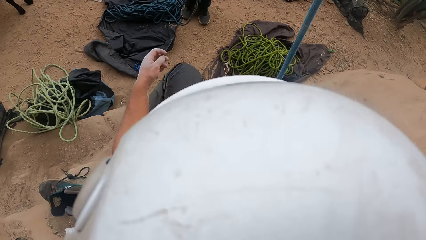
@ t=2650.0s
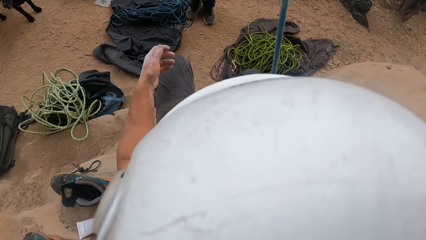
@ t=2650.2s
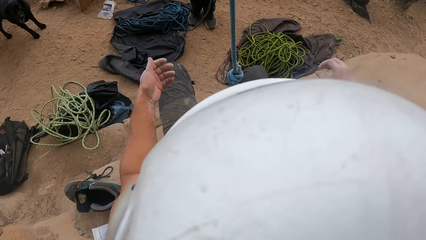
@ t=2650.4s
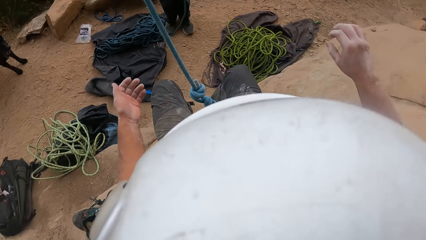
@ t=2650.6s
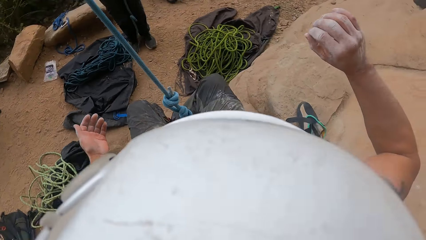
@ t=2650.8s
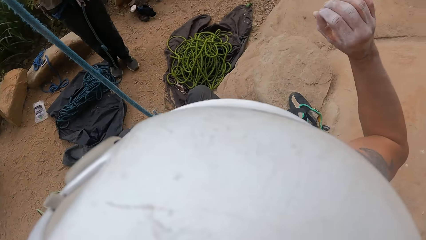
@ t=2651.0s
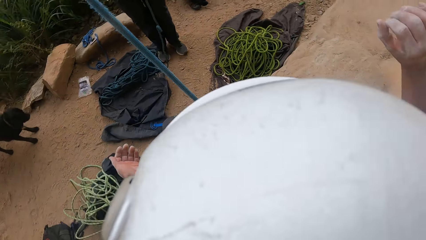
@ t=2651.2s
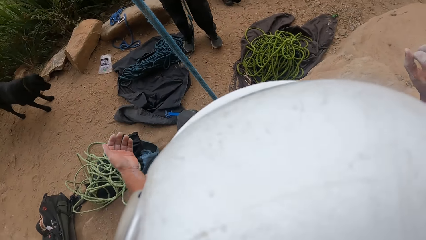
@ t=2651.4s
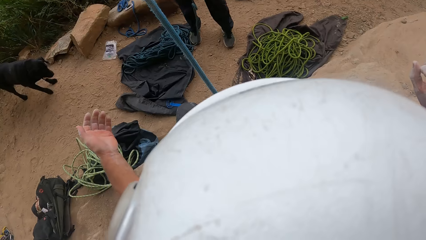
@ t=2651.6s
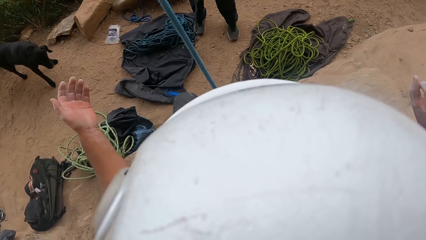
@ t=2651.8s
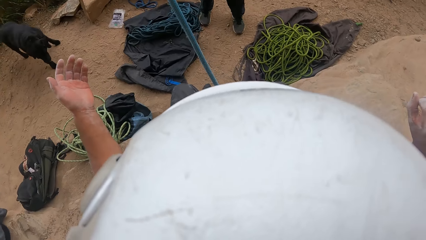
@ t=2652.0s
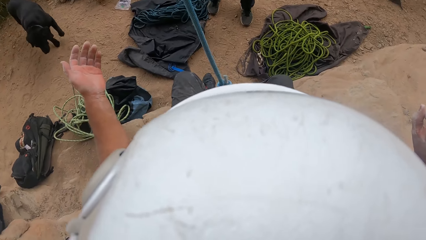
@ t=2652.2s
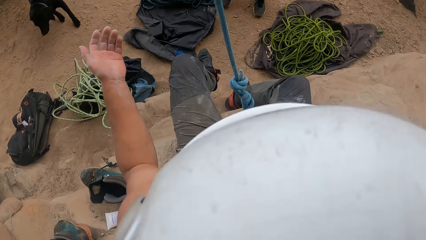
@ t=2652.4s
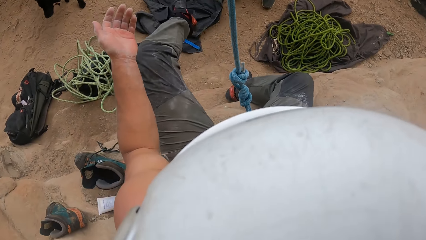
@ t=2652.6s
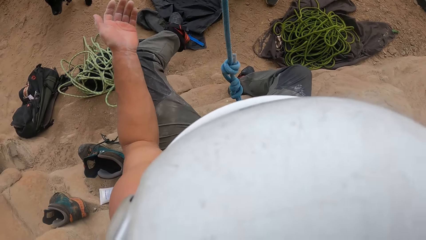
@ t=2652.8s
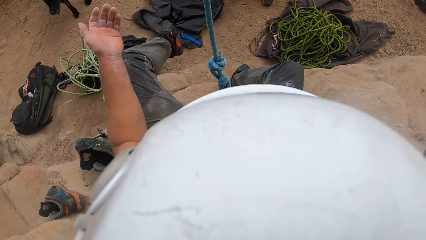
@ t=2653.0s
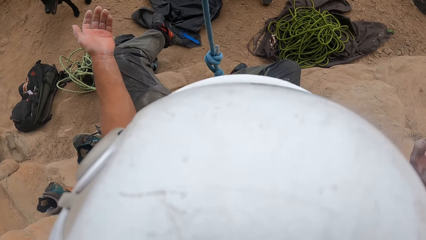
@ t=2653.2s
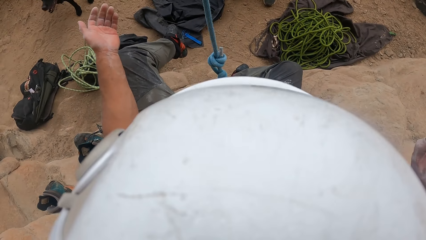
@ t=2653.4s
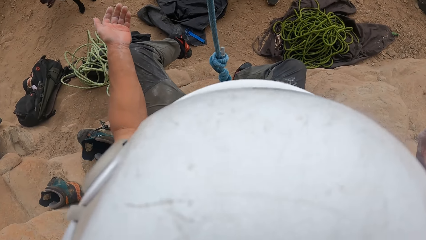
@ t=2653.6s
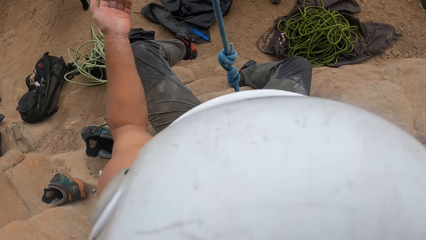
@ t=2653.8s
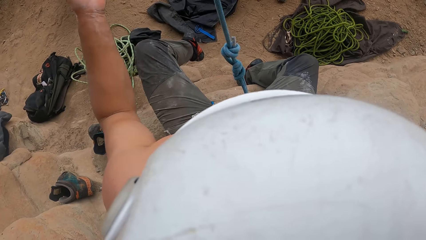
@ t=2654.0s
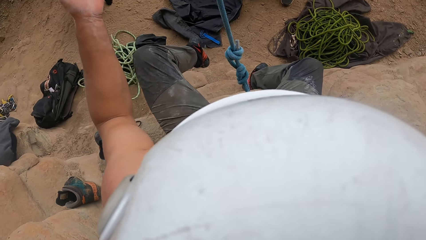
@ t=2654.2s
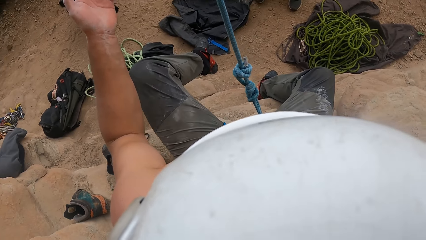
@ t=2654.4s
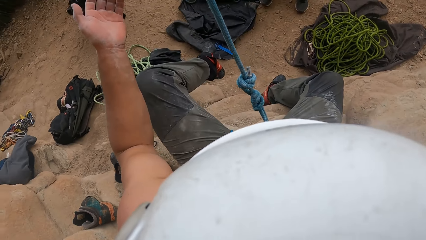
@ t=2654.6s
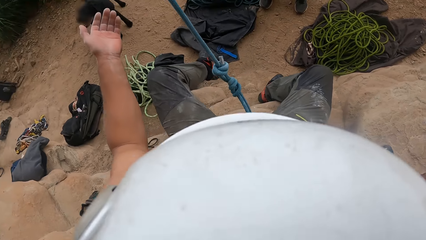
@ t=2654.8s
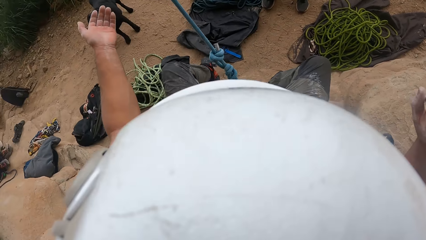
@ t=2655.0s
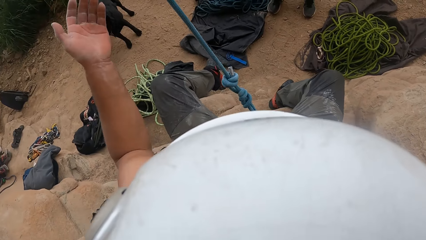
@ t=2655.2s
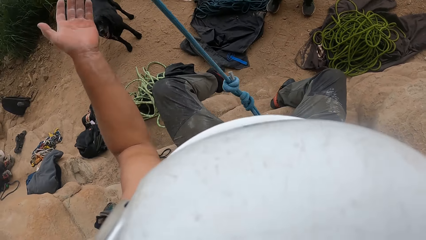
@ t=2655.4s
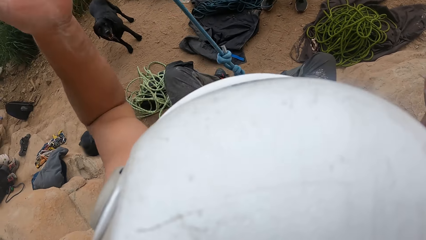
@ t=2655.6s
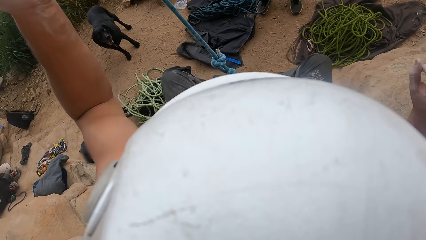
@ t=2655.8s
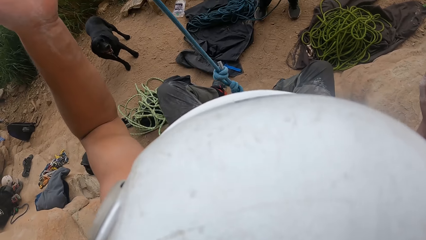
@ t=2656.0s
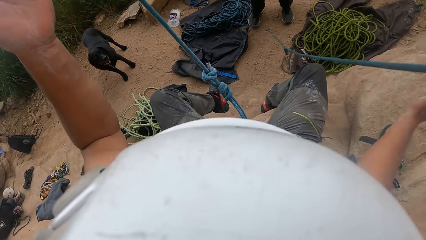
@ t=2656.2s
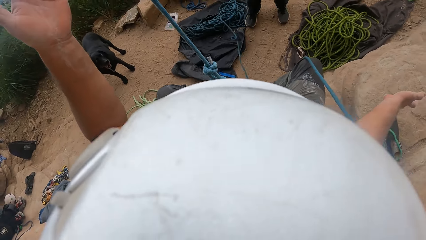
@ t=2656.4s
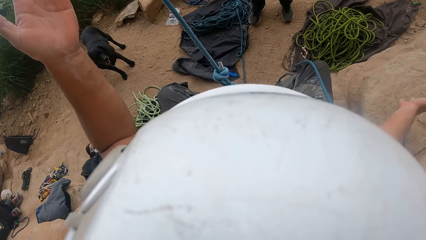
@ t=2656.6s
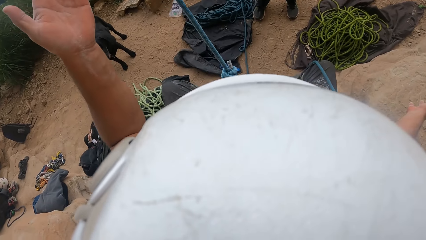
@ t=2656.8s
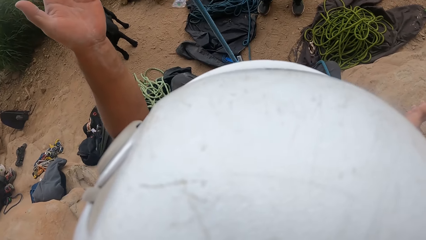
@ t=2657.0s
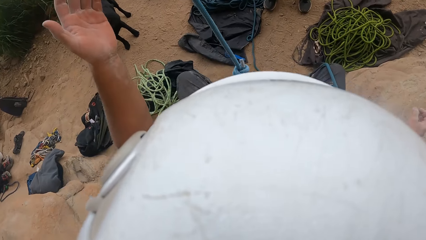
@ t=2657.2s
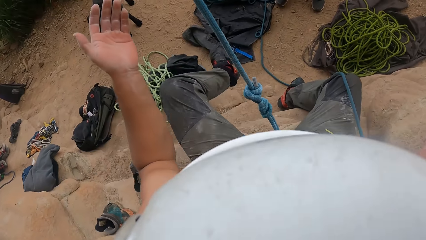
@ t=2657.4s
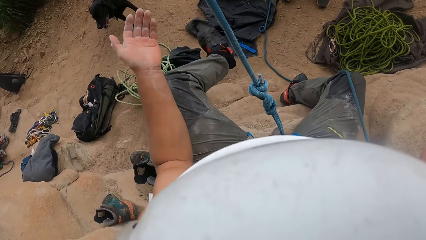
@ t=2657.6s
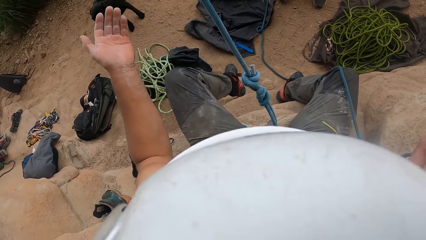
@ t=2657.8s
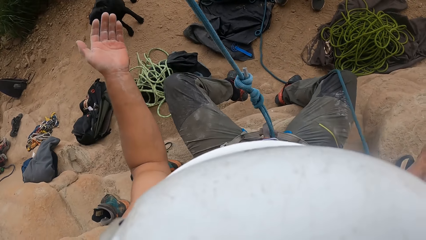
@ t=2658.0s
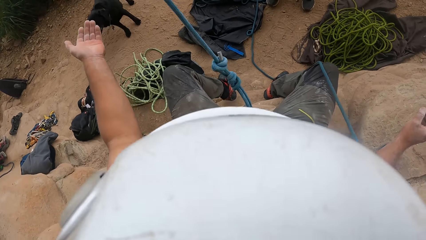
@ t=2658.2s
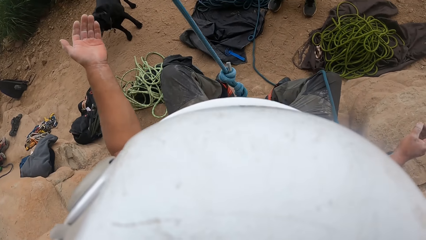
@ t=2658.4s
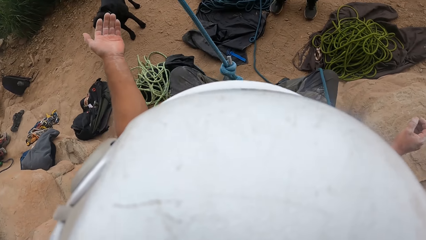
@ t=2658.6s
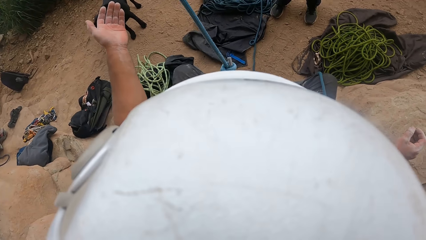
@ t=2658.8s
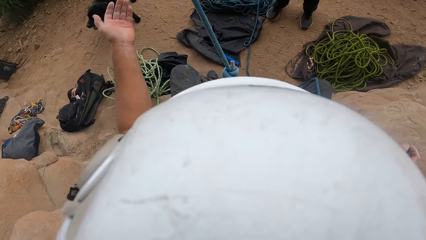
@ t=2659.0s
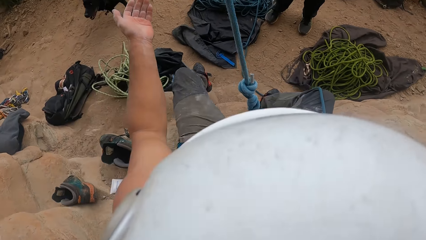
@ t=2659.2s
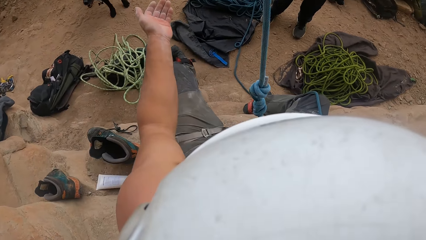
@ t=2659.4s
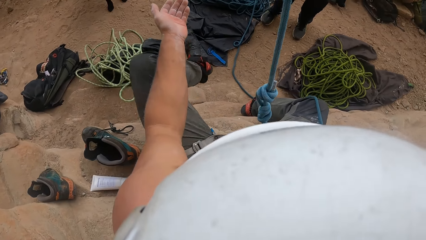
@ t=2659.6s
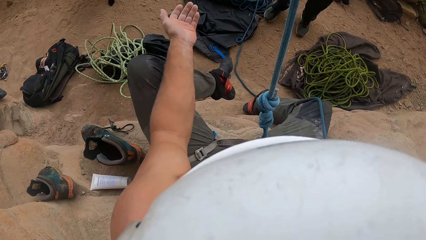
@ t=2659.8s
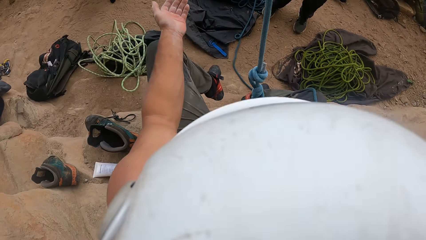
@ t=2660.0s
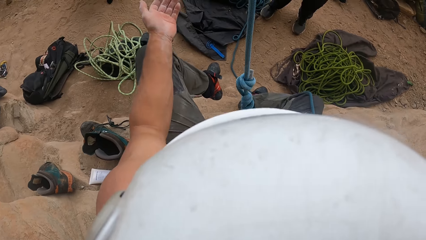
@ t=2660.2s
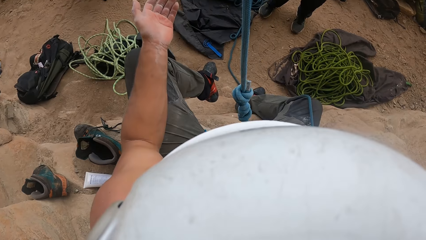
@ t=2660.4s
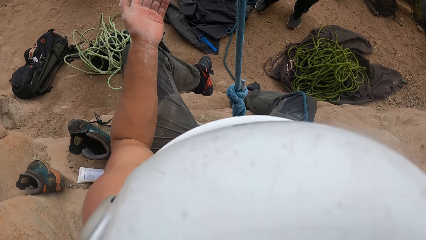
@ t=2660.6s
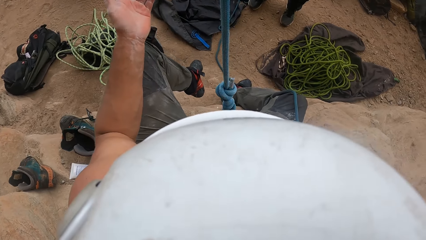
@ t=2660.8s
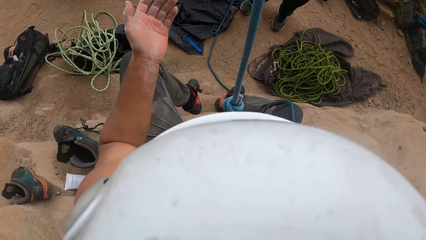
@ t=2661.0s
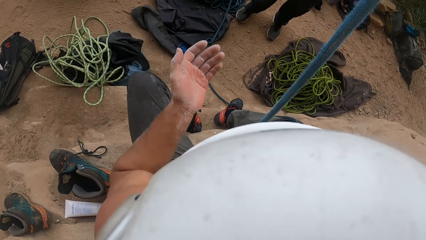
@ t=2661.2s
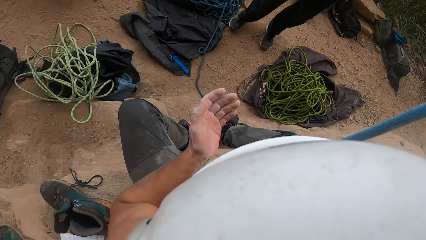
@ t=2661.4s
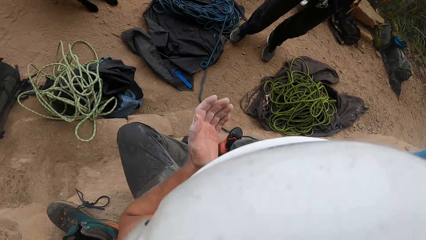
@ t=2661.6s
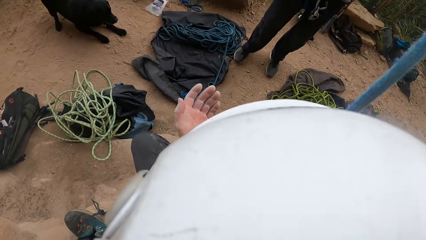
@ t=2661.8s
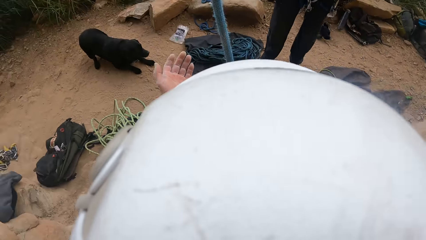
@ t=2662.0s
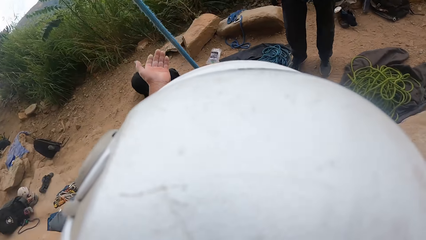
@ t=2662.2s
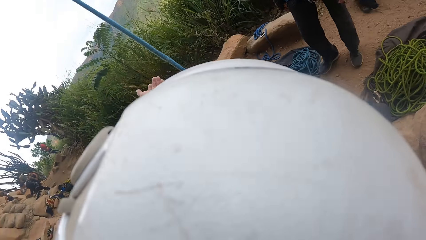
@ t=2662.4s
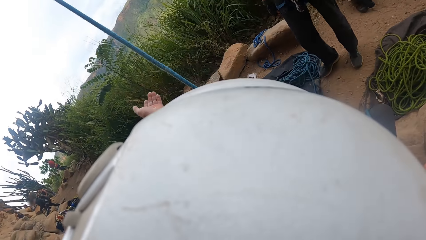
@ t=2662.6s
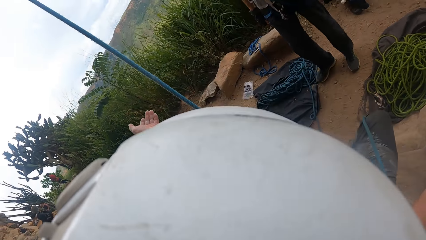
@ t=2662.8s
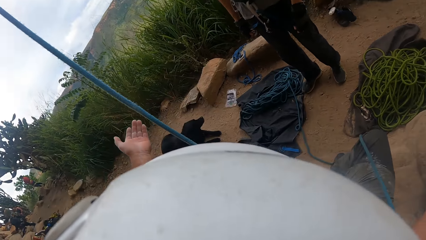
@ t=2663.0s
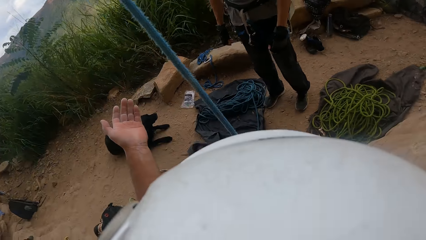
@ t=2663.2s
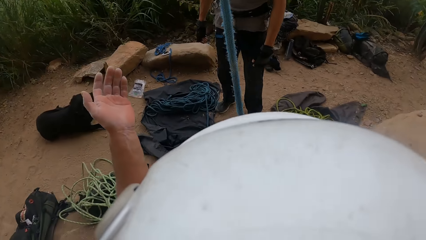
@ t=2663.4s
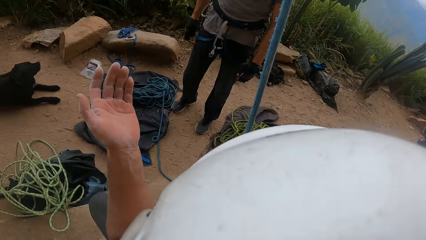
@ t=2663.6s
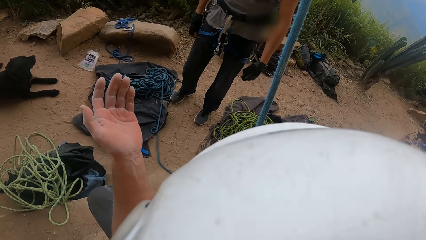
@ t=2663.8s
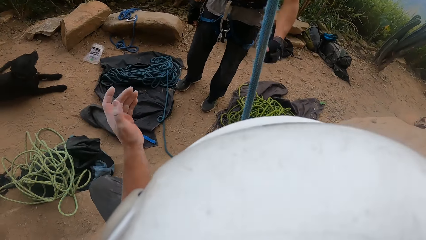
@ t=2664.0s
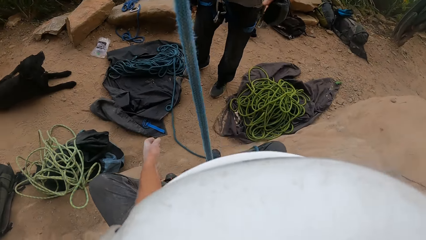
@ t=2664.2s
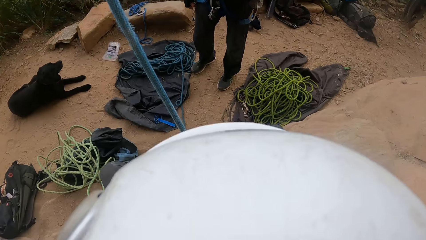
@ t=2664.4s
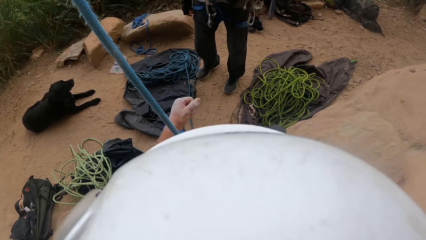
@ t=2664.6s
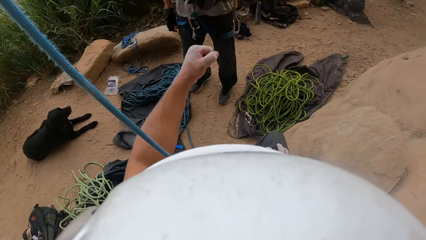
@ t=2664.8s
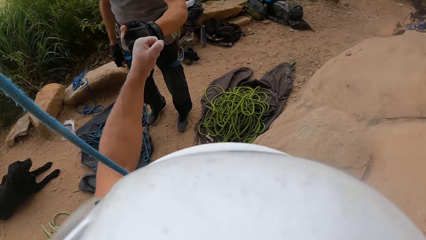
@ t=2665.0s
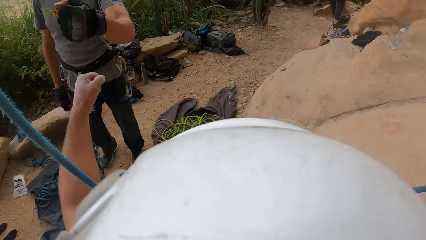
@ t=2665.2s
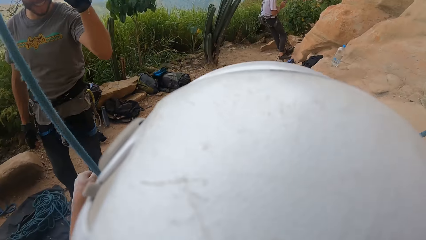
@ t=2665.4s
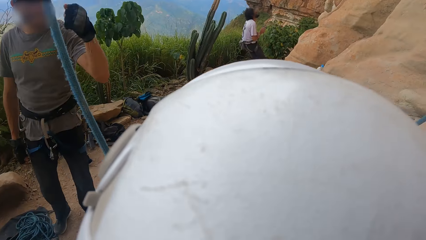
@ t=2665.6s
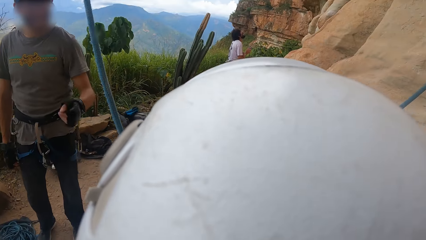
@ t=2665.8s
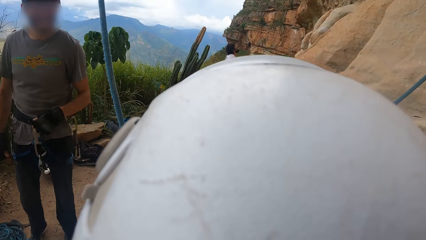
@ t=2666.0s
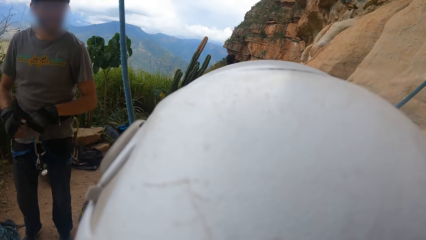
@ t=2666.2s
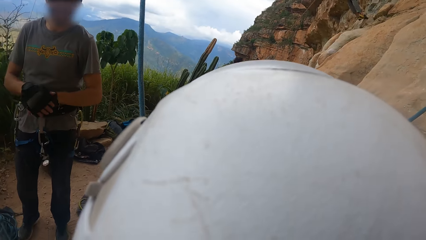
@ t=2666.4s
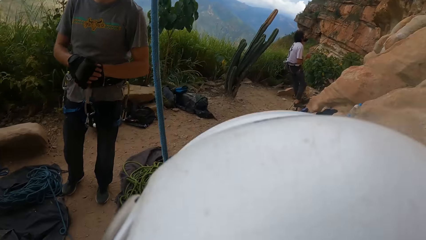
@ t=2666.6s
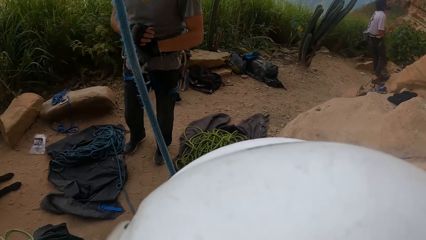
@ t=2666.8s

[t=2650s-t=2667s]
The camera wearer moves around both hands. They make gestures. They lift the left foot. They lift the left hand. They lift the left foot. They lift the left hand. They move around. They drop the left hand. A man makes gestures to the camera wearer. The camera wearer moves around the left hand.
